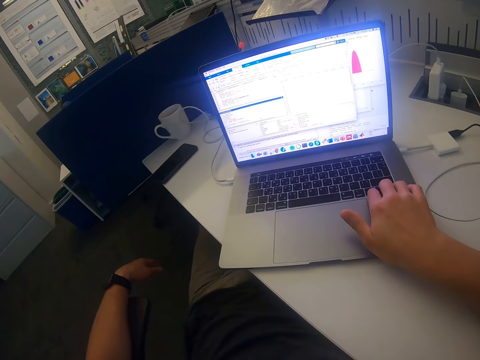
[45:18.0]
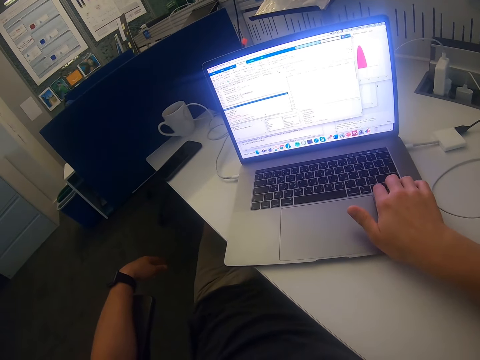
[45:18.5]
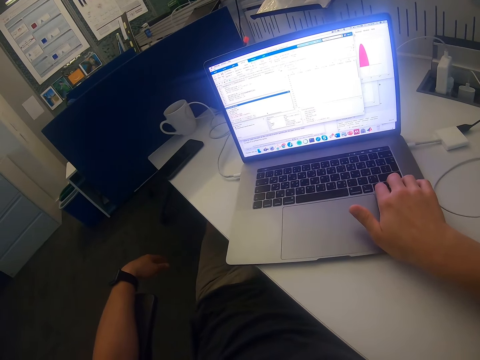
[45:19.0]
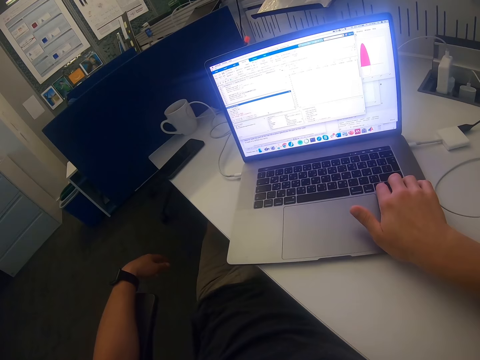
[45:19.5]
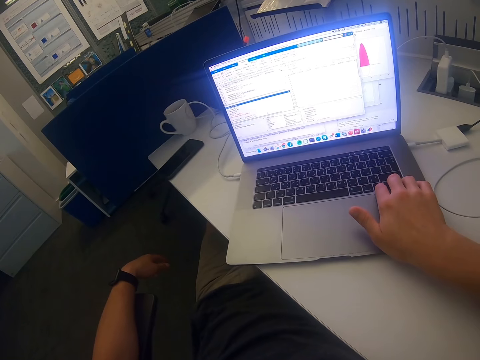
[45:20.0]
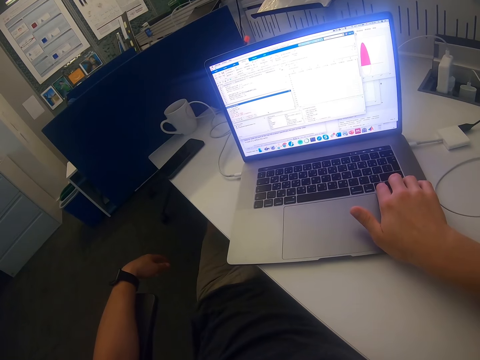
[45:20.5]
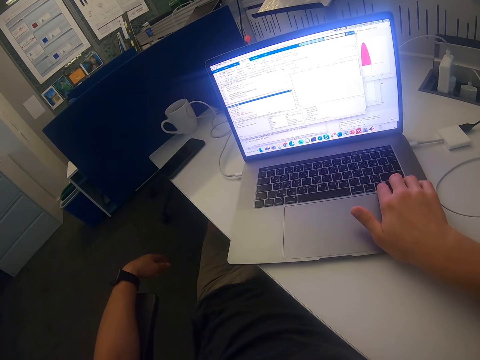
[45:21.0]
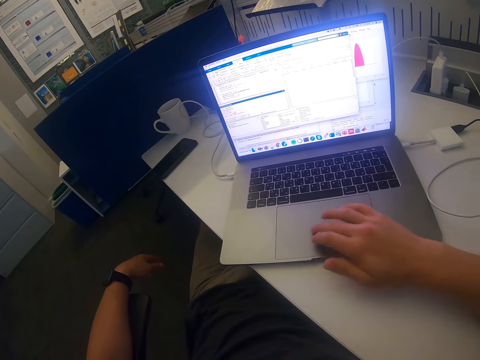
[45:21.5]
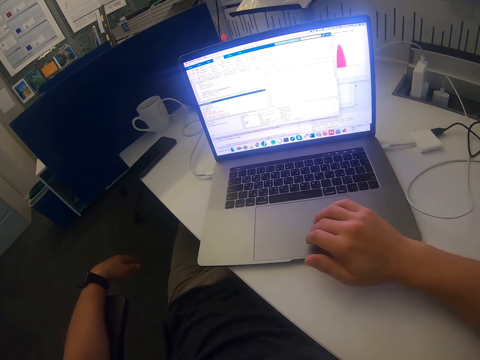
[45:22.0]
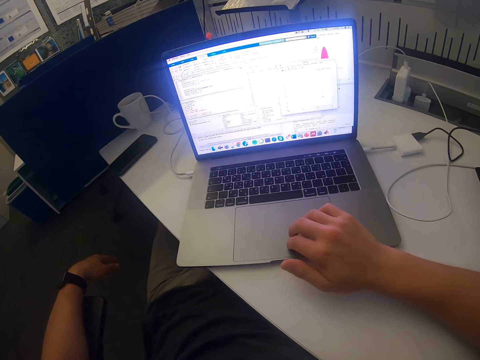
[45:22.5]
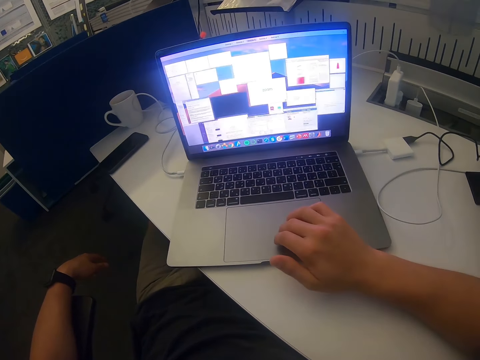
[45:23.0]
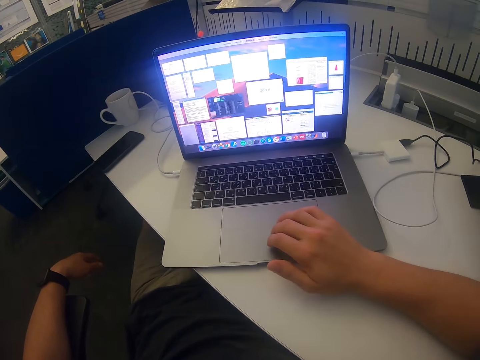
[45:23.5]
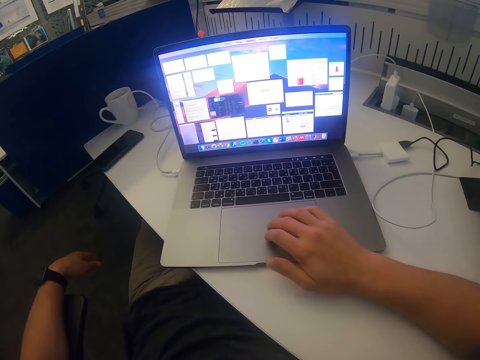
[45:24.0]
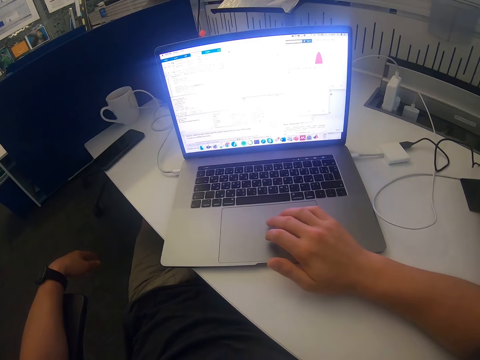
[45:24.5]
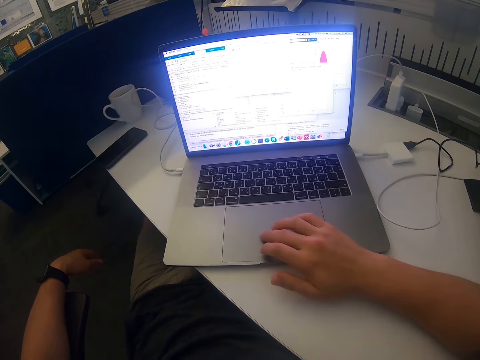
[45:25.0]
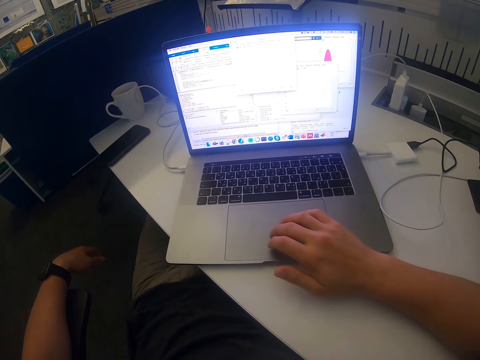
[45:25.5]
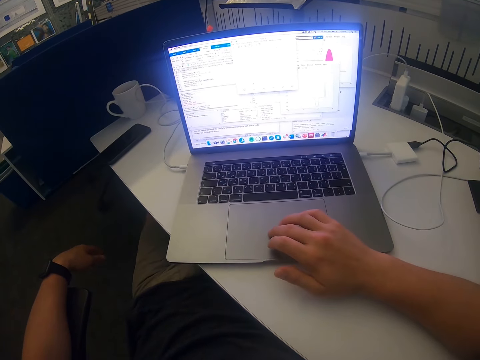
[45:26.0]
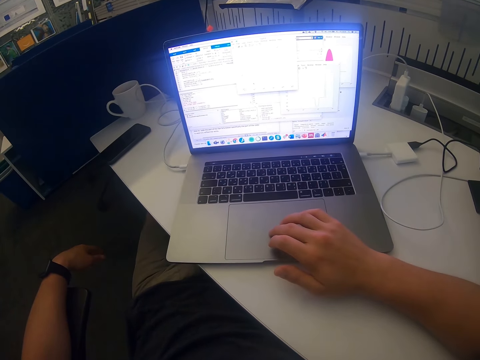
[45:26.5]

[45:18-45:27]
The camera wearer stares at the laptop. They use the laptop.

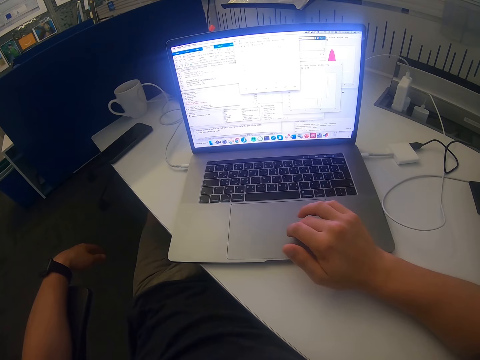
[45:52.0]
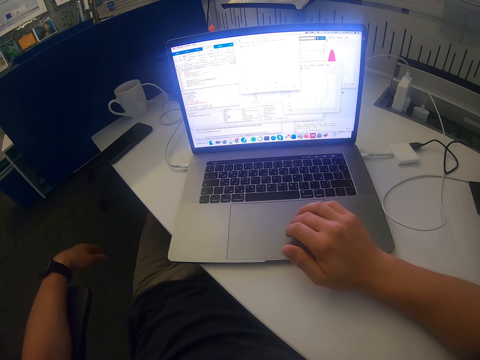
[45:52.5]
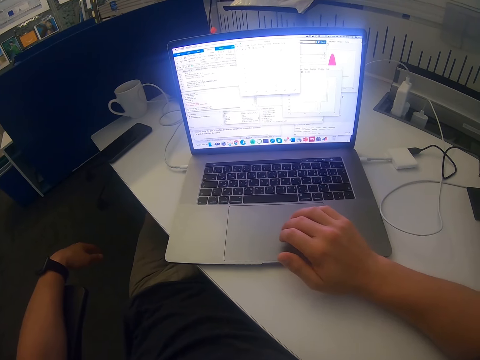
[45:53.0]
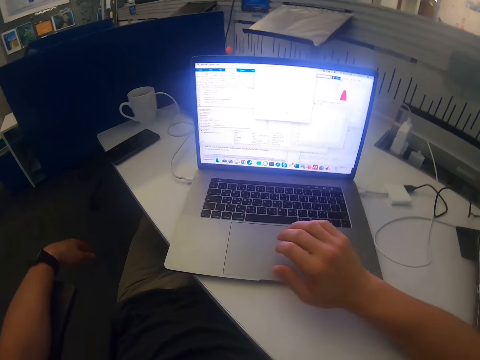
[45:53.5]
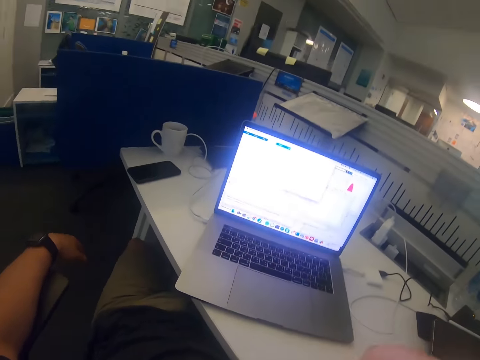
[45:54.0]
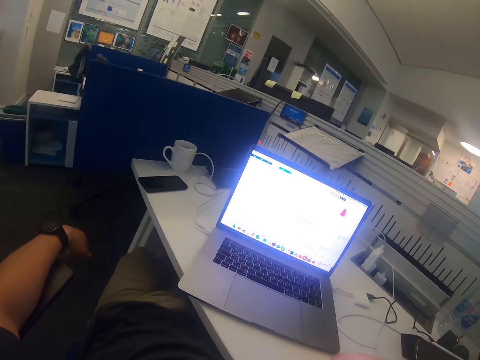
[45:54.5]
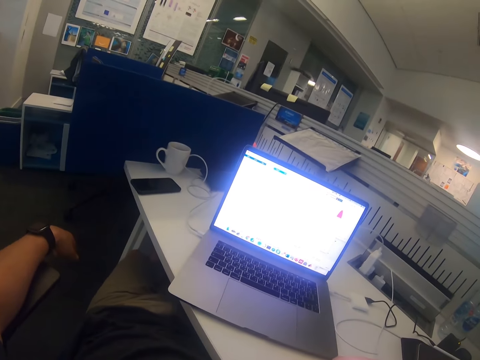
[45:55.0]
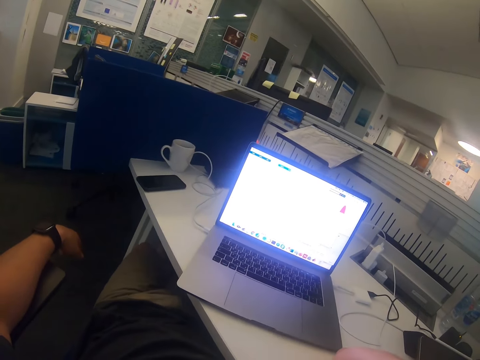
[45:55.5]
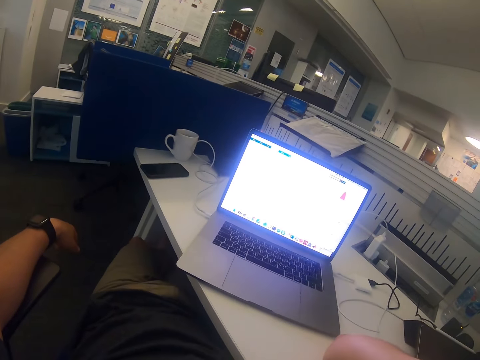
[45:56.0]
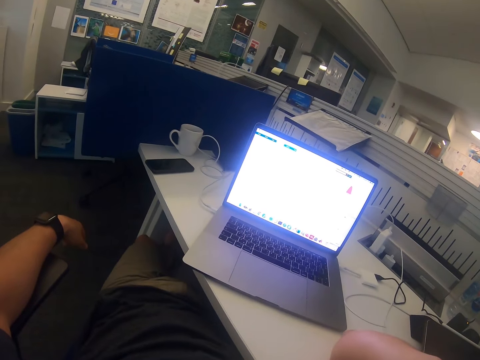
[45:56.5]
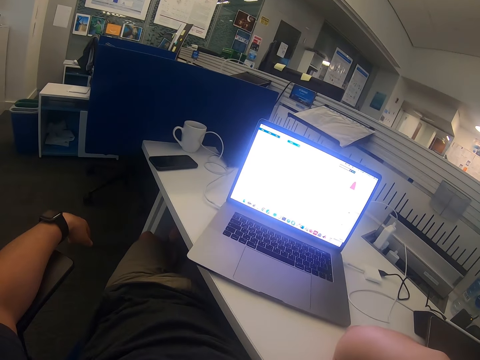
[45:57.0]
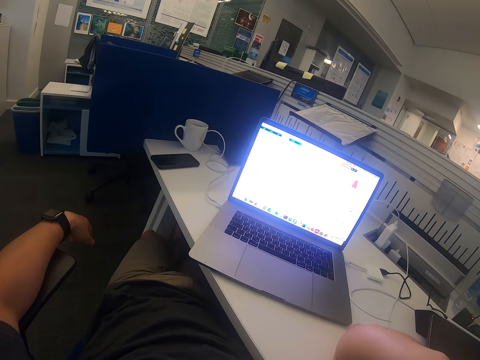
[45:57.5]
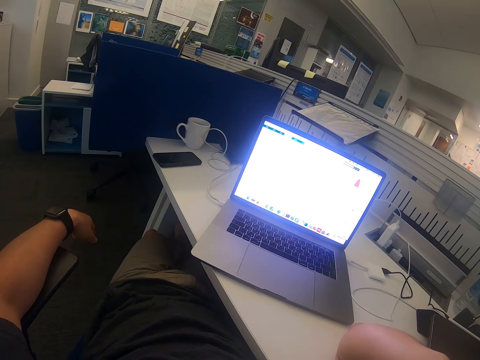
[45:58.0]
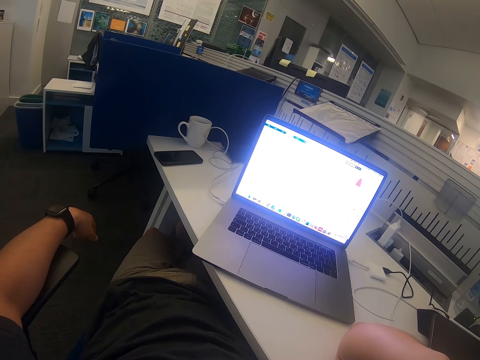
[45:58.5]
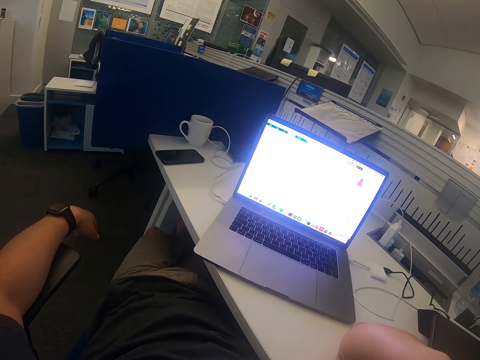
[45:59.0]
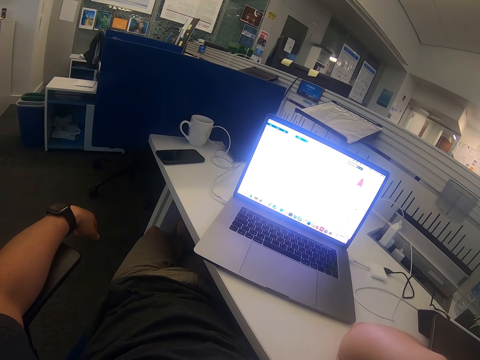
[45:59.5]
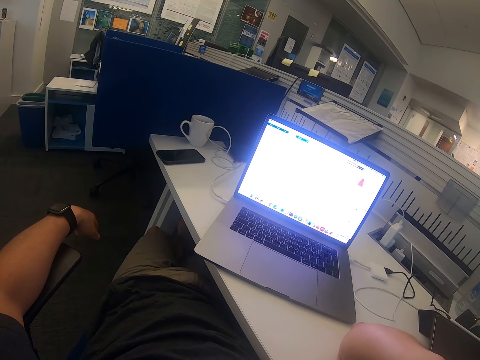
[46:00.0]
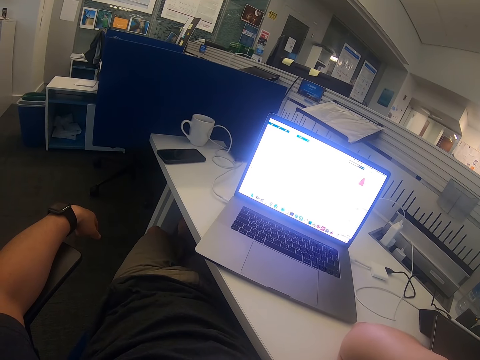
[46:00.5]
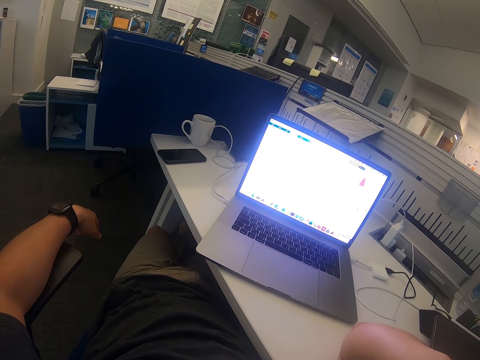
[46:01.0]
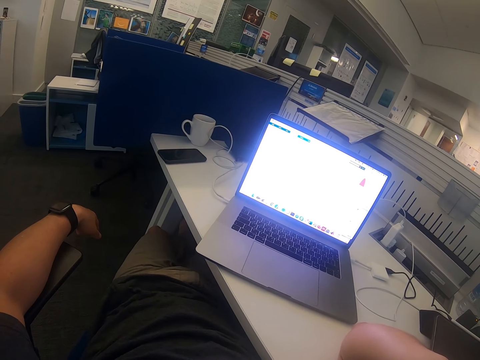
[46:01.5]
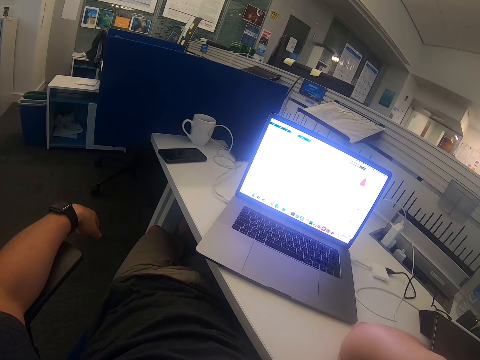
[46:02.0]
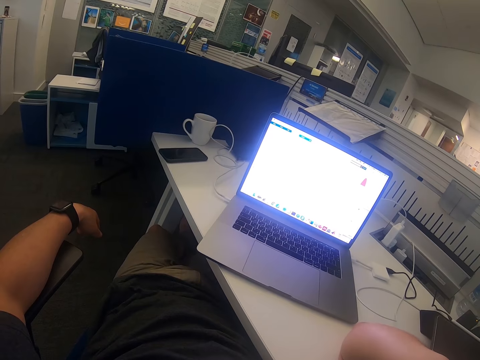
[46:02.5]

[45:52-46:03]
The camera wearer swings the right hand. They touch something. They remove the hand from the laptop. They stare at the laptop.

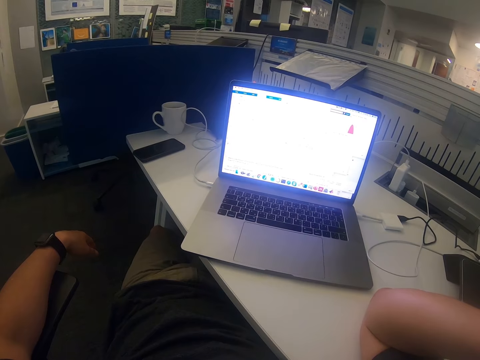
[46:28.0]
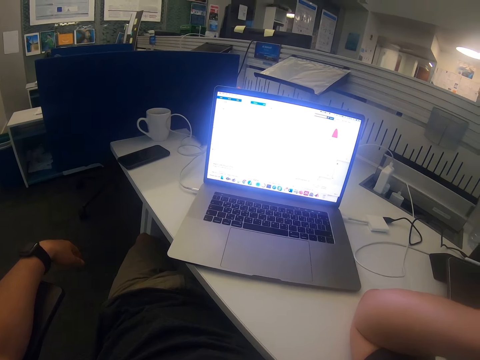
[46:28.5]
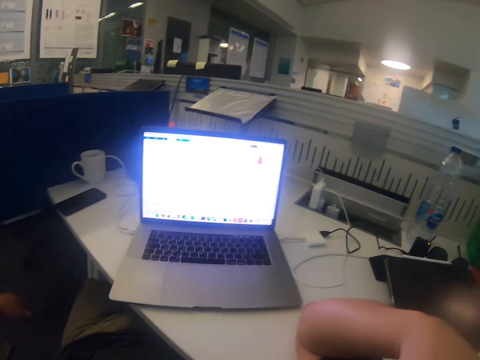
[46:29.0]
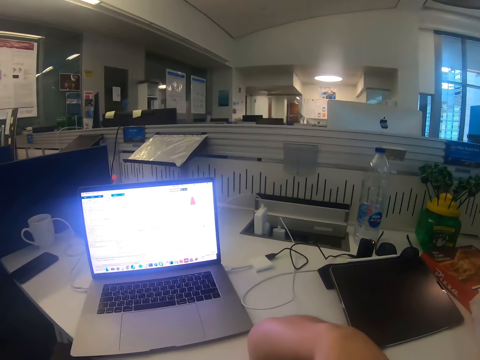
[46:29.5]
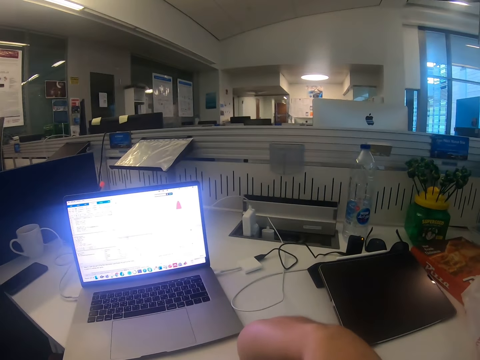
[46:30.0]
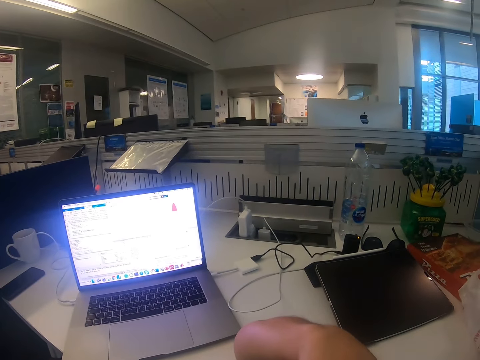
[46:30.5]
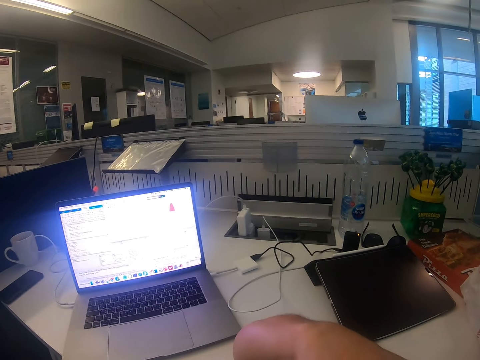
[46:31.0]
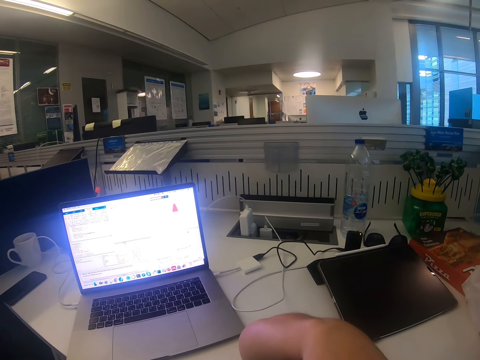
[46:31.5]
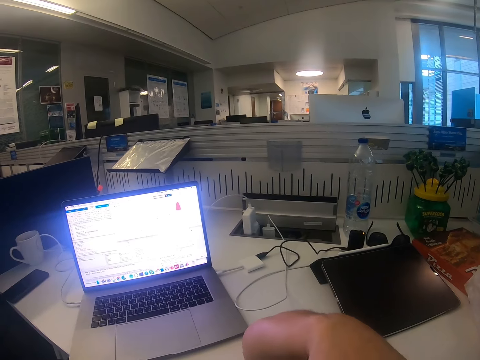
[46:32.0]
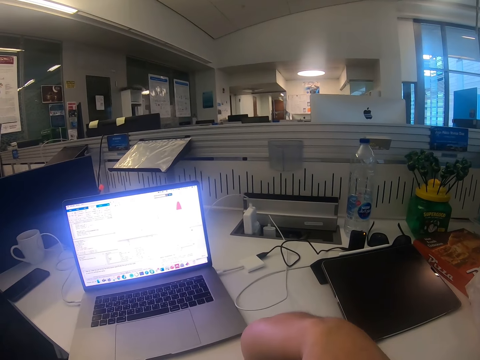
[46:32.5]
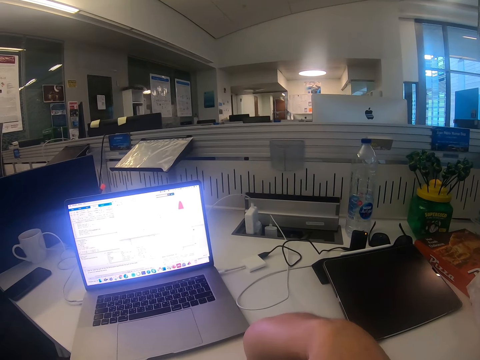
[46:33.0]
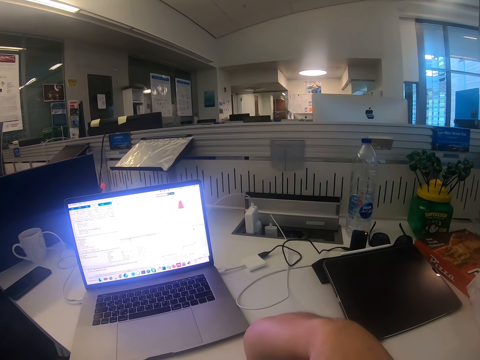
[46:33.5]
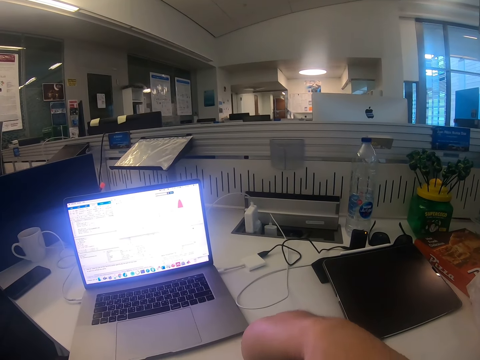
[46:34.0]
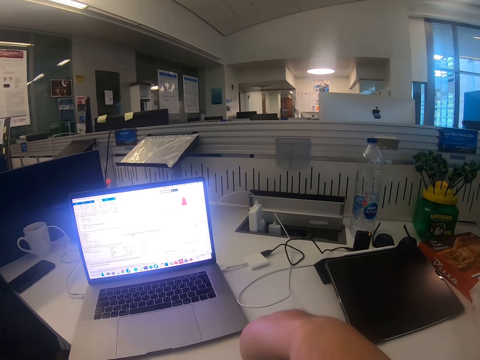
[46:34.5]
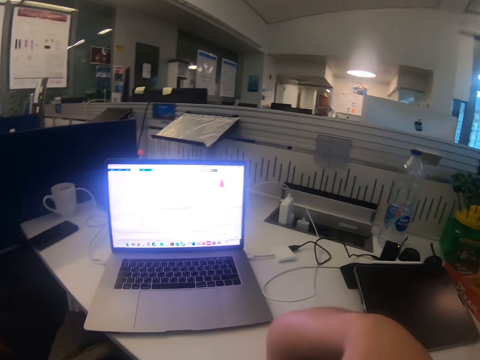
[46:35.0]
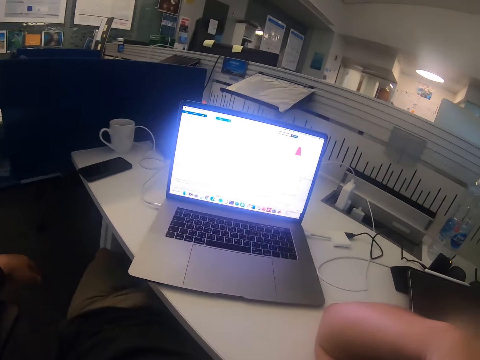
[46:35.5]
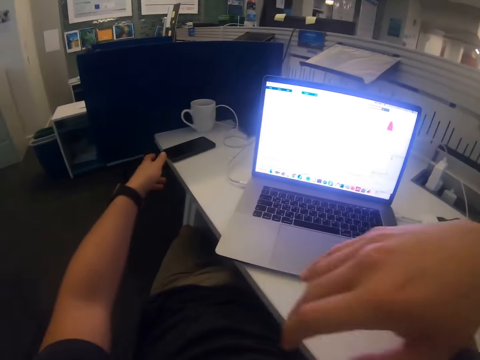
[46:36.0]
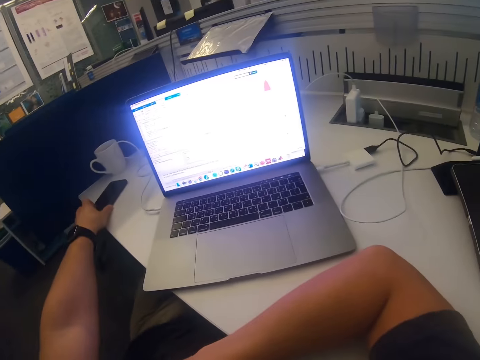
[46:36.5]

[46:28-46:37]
The camera wearer stares at the tablet. They stare at the laptop. They swing the left hand.
